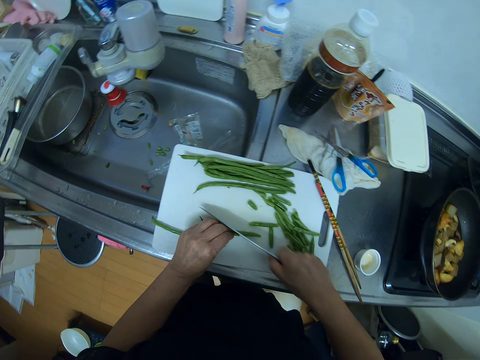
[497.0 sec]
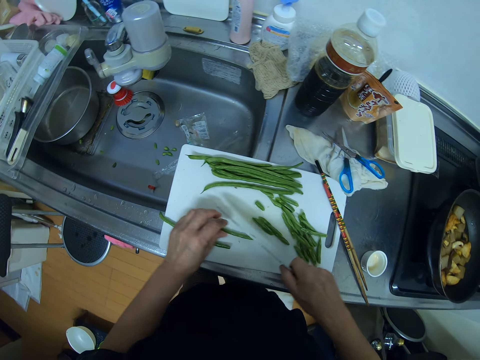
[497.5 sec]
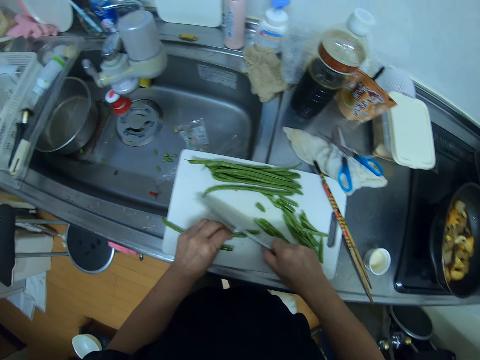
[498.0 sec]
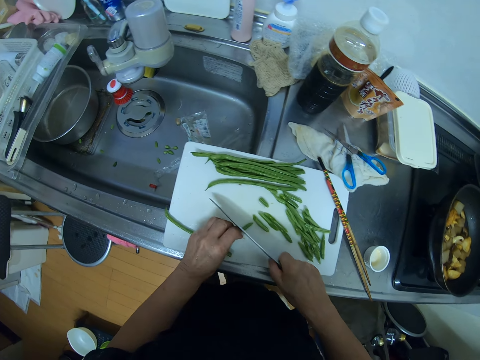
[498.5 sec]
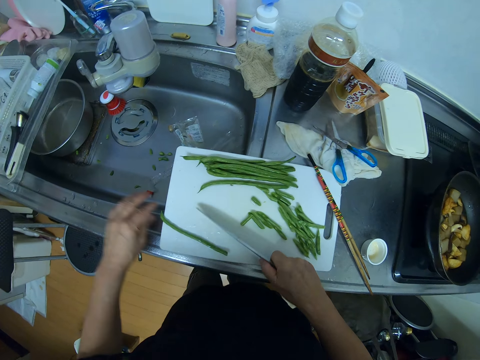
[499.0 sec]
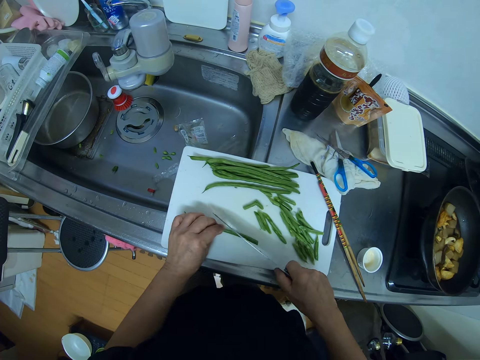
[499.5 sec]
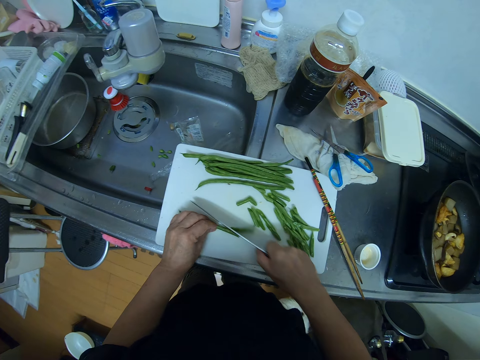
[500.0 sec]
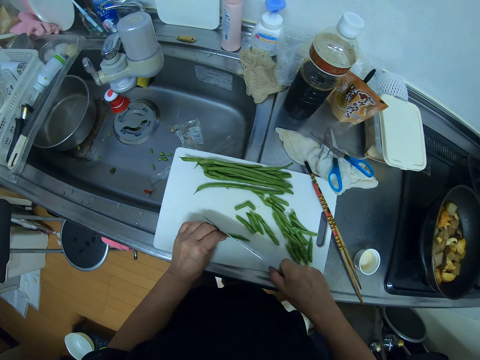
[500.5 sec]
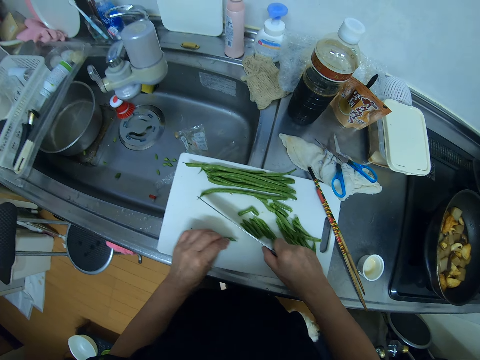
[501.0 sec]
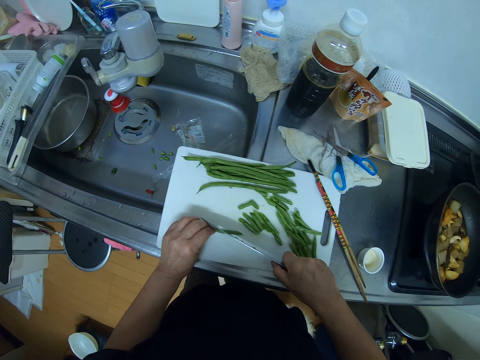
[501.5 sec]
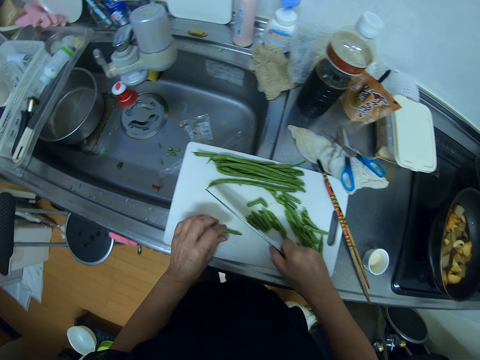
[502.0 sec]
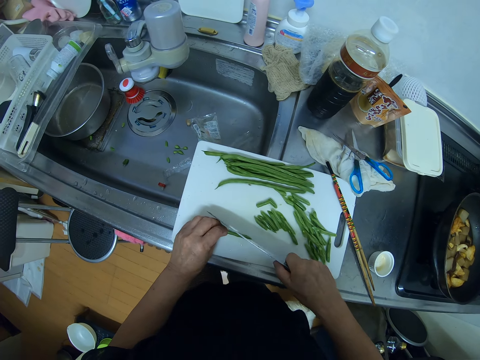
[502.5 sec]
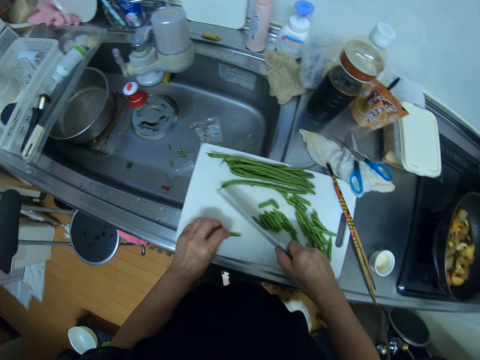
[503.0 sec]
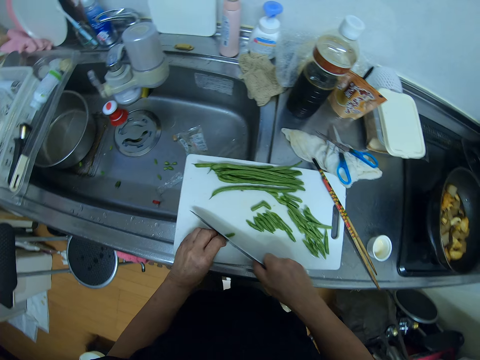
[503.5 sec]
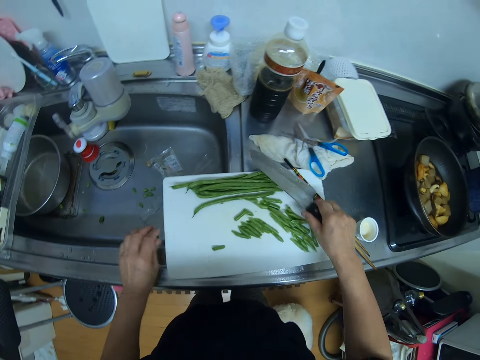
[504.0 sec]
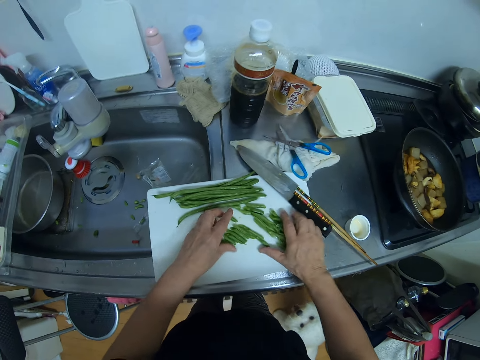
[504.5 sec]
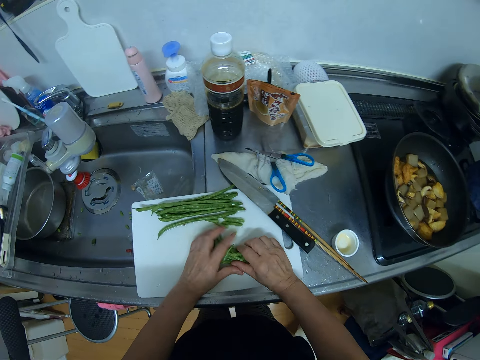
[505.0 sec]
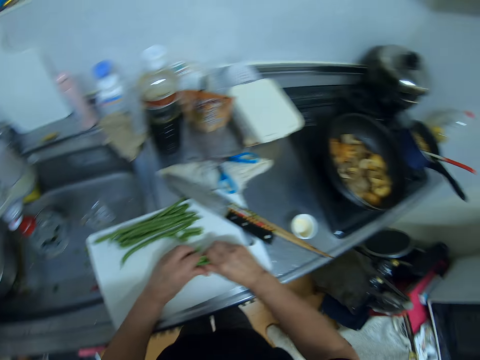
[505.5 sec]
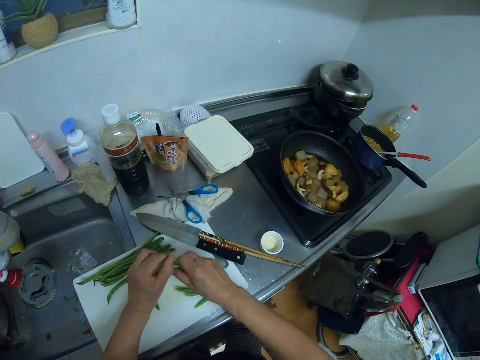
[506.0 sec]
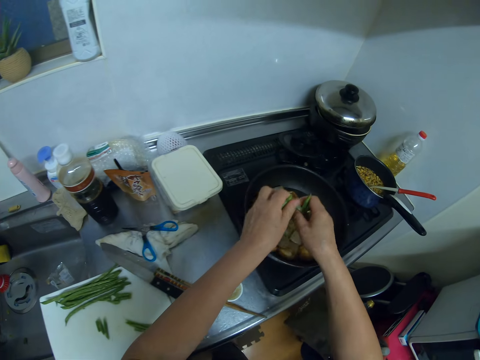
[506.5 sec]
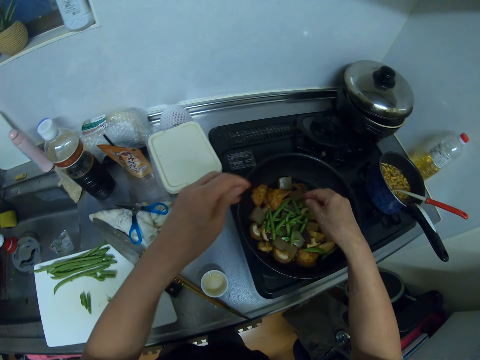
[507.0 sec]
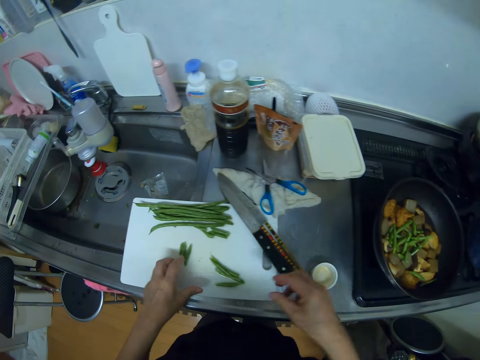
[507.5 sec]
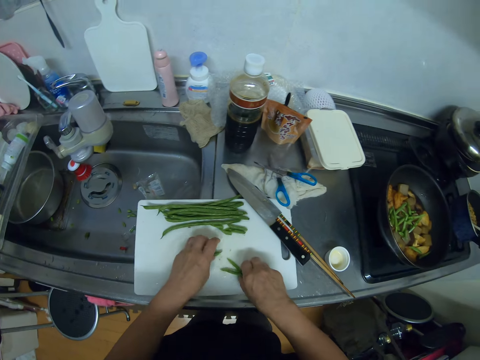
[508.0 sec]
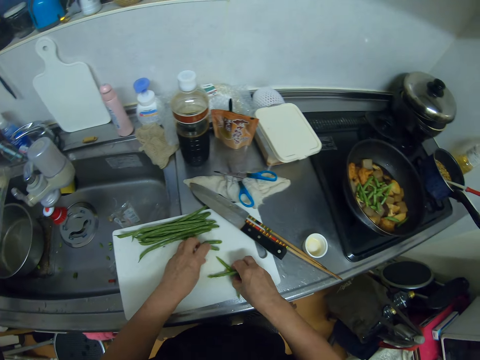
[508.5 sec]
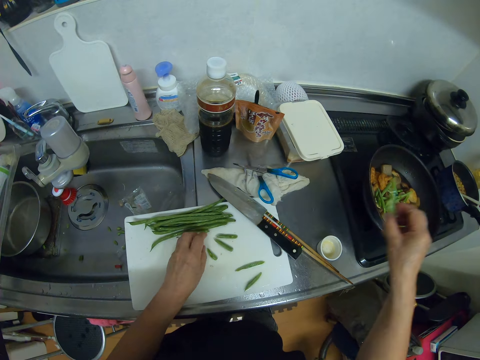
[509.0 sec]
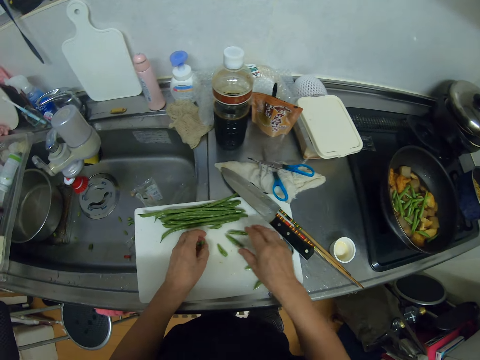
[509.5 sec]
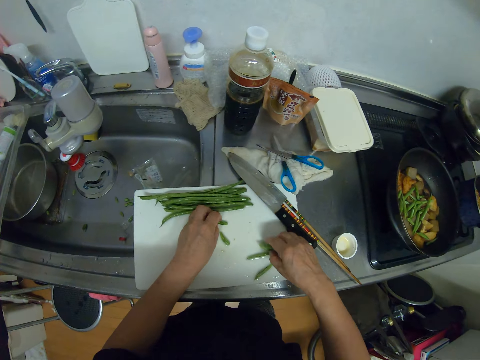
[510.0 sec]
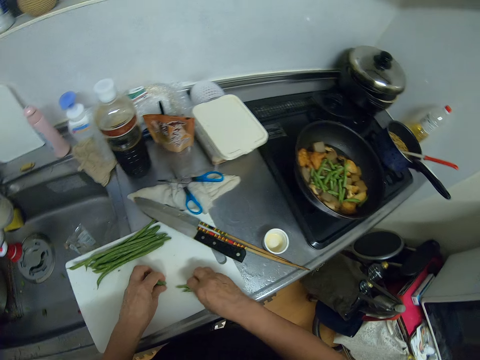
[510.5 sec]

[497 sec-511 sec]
The camera wearer picks green bean slices from the chopping board. They drop the green bean slices in the pan or the cutlets. They pick green bean slices from the chopping board, drop the green bean slices in the pan, and pick green bean slices from the chopping board.

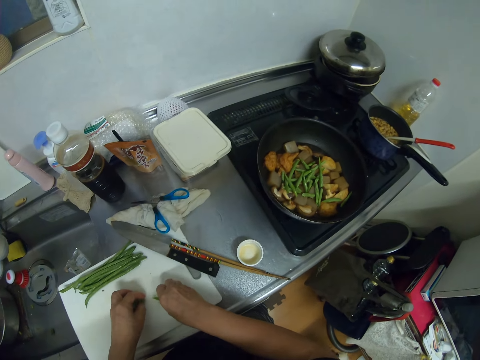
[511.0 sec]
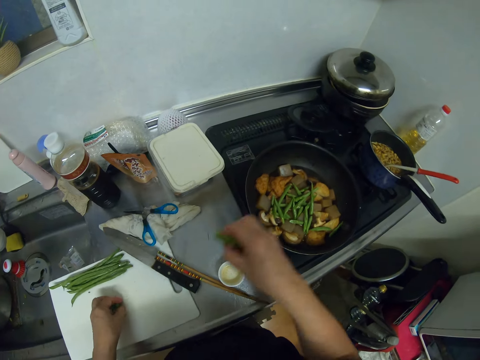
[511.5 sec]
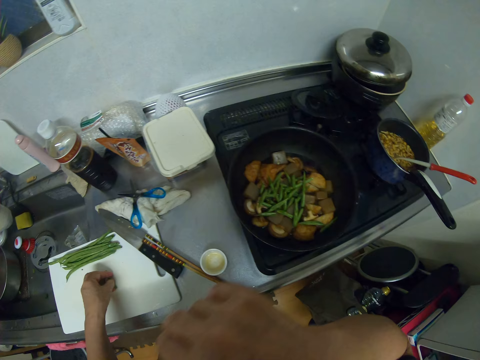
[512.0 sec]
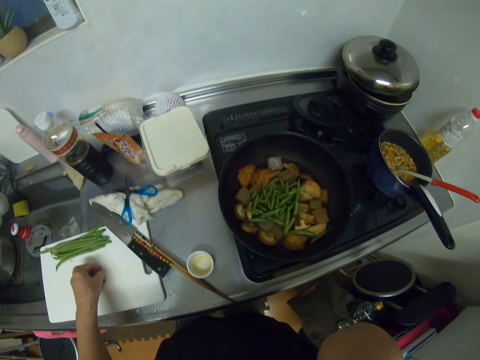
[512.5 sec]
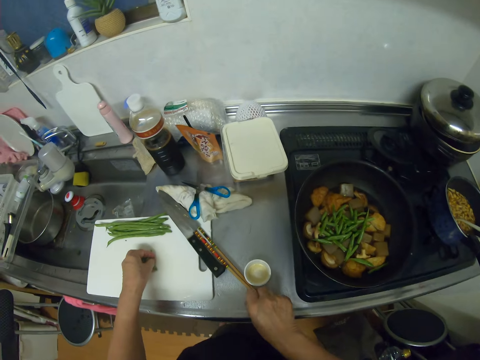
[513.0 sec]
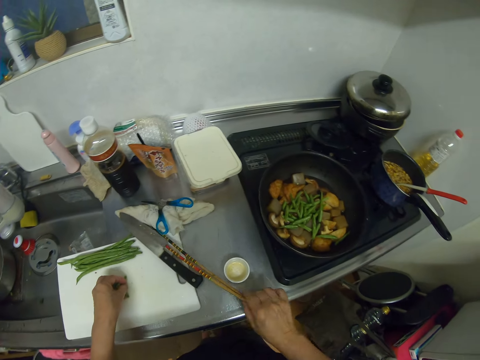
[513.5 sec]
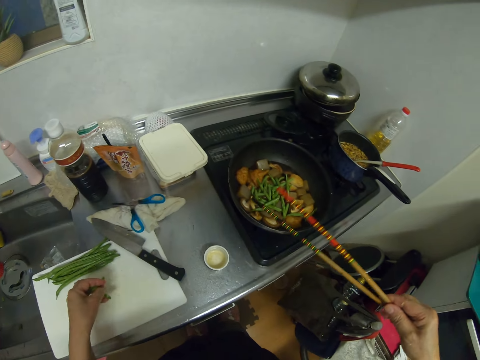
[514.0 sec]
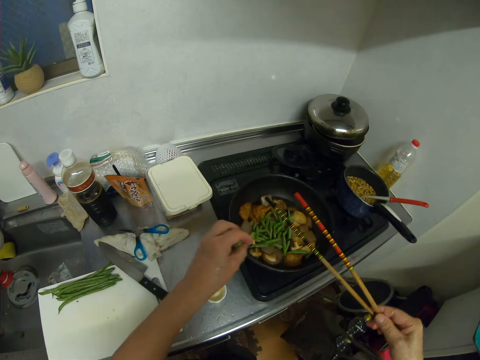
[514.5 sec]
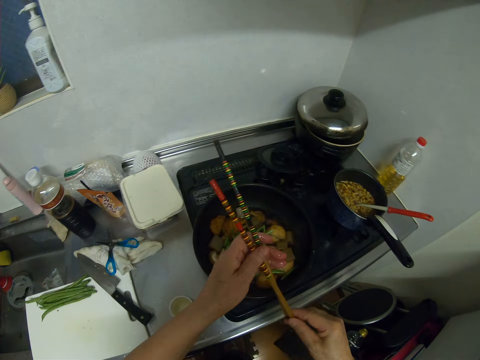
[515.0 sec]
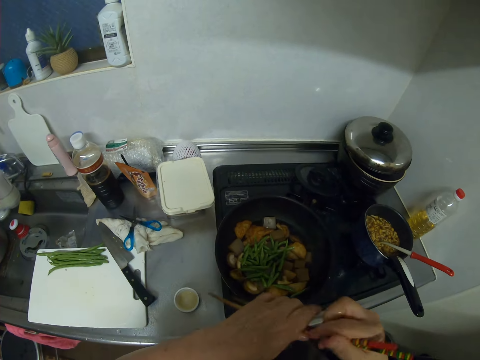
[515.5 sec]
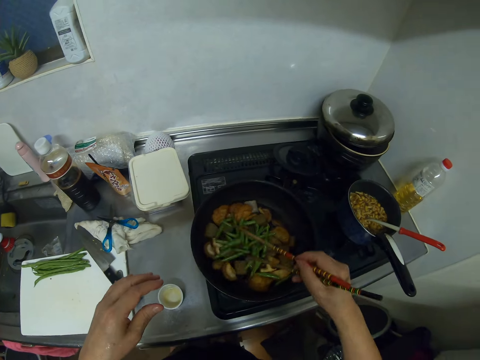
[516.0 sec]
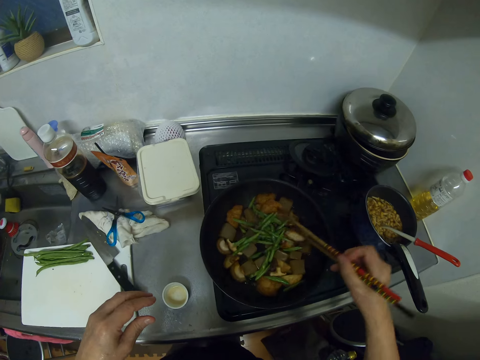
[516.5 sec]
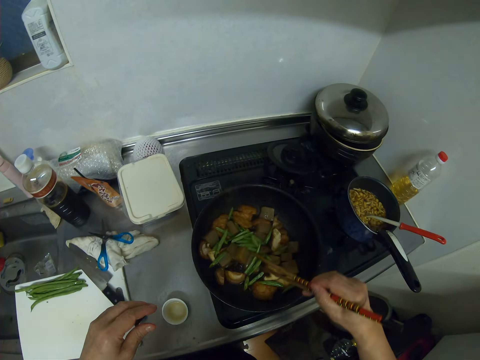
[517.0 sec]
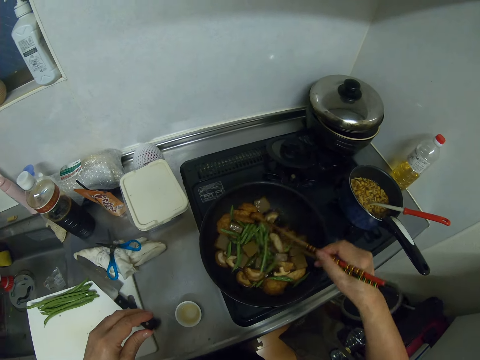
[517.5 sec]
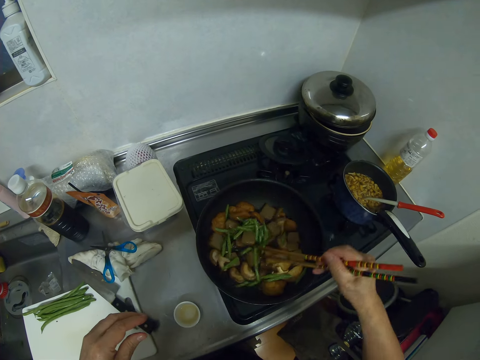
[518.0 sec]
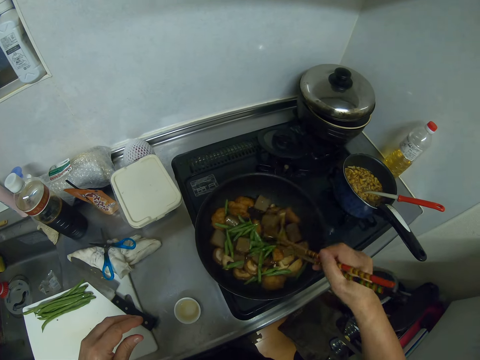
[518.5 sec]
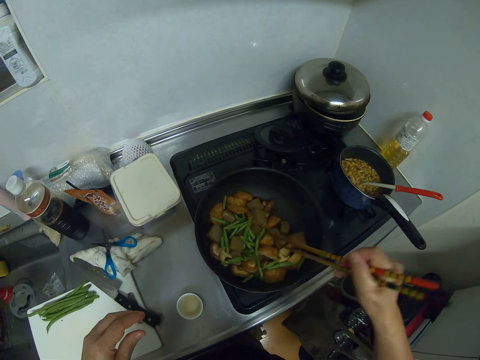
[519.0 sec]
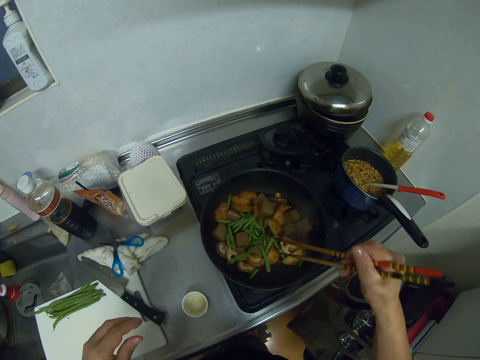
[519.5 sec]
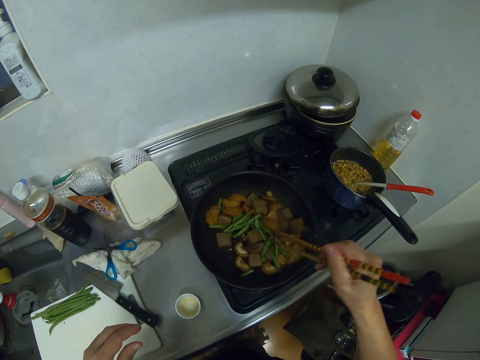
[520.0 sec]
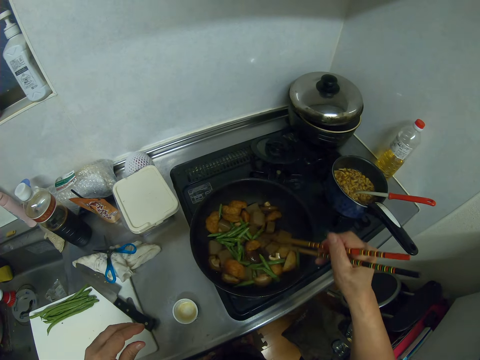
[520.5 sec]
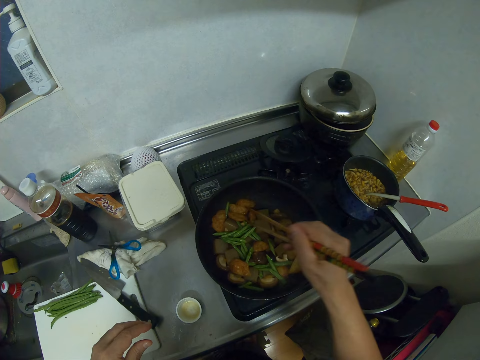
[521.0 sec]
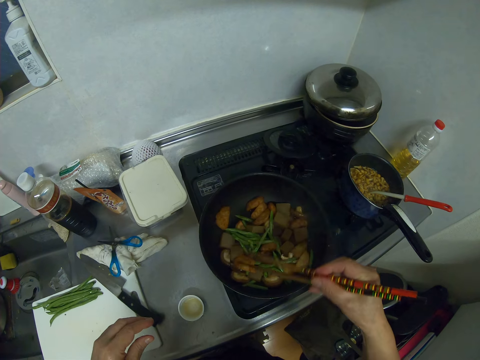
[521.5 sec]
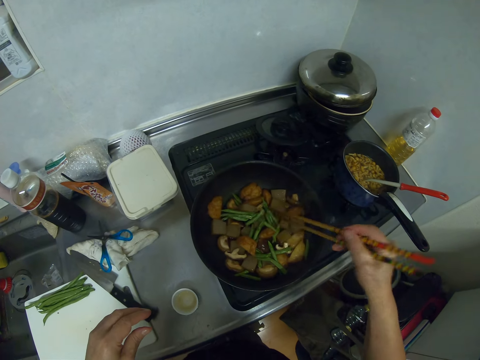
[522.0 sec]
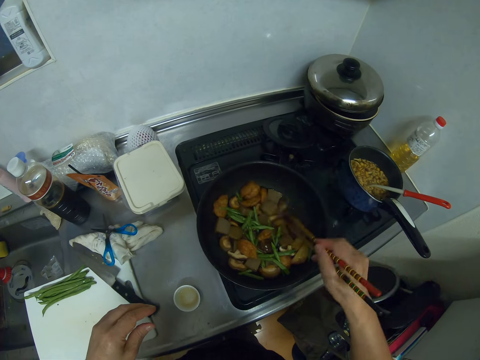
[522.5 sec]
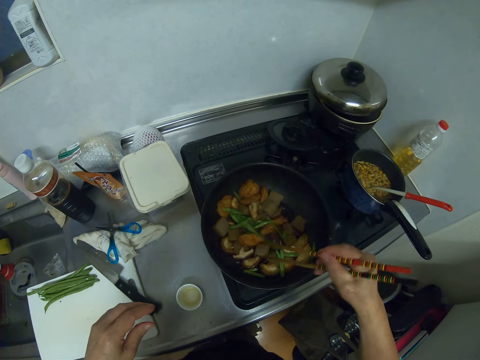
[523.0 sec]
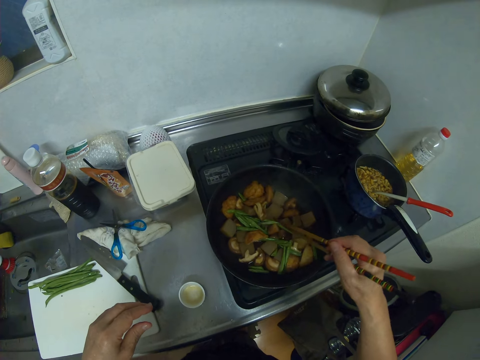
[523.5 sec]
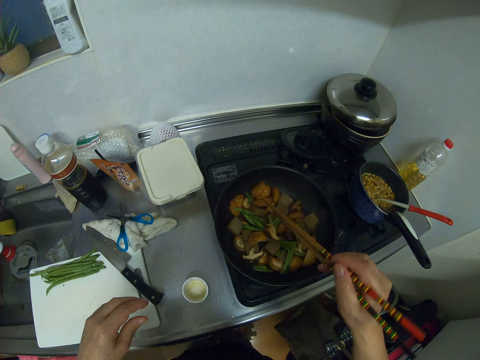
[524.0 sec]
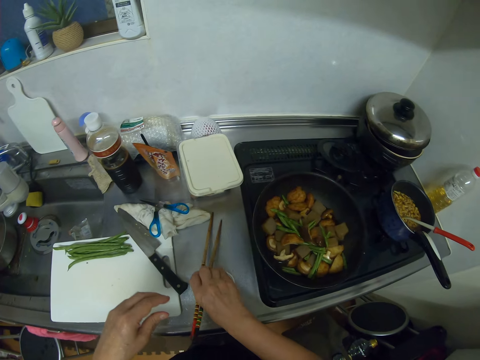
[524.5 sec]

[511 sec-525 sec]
The camera wearer drops the green bean slices in the pan. They pick up the chopsticks from the kitchen top. They drop green bean slices in the pan. They stir the food in the pan, the beans and the cutlets, with the chopsticks.
